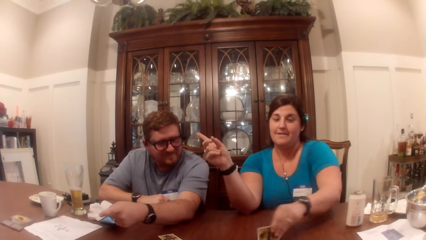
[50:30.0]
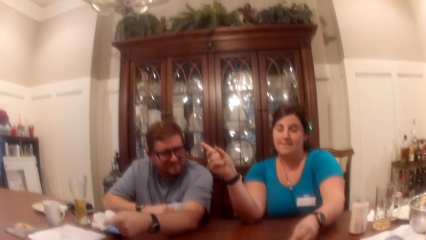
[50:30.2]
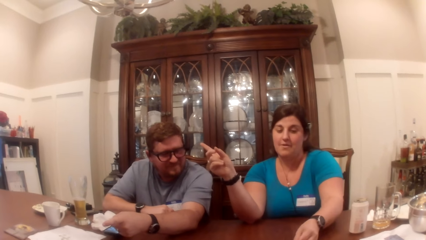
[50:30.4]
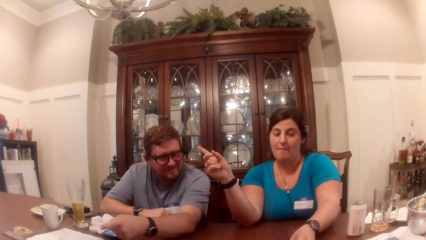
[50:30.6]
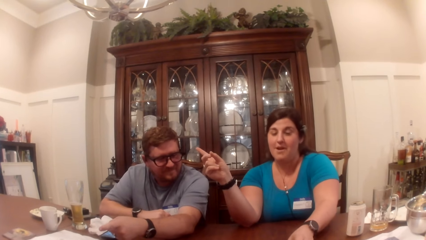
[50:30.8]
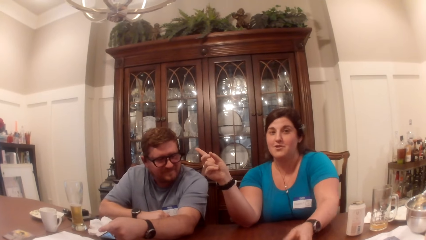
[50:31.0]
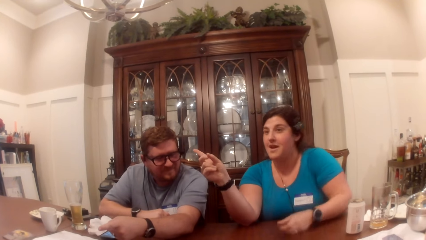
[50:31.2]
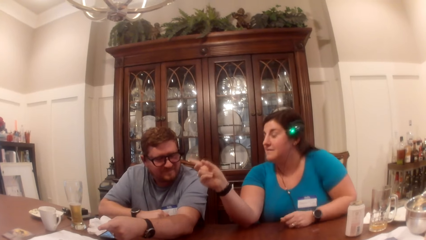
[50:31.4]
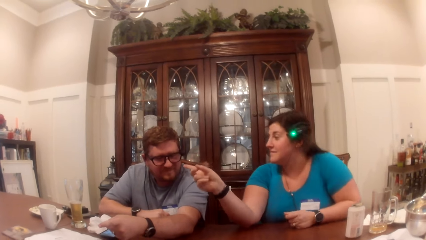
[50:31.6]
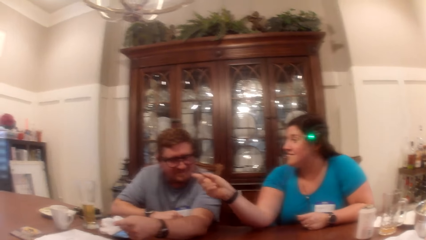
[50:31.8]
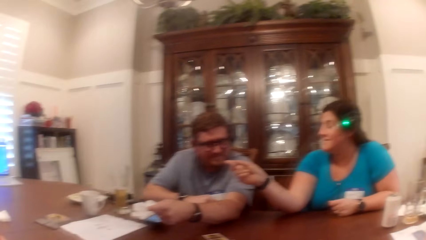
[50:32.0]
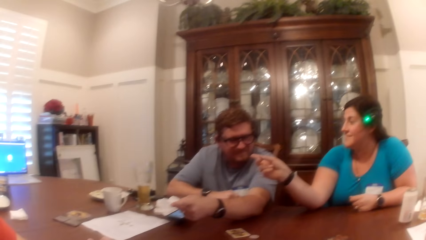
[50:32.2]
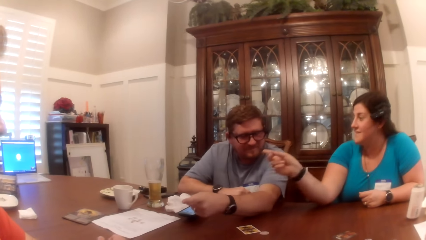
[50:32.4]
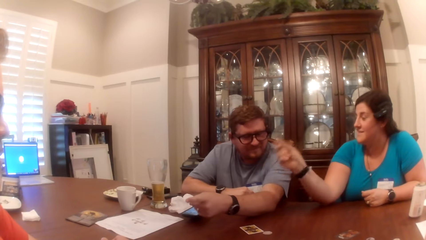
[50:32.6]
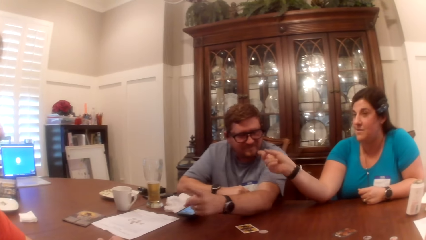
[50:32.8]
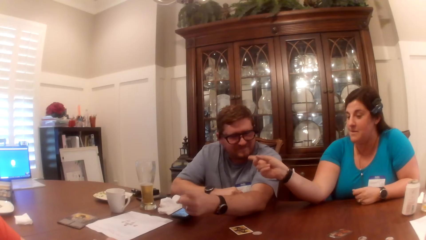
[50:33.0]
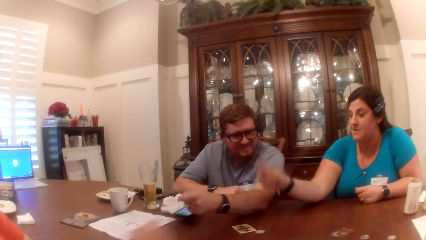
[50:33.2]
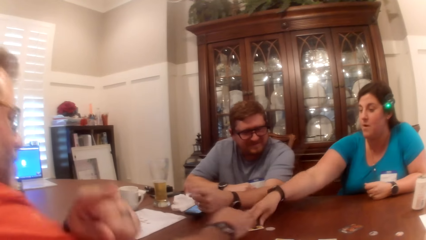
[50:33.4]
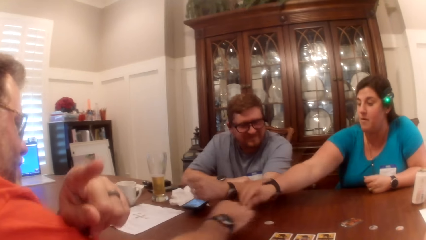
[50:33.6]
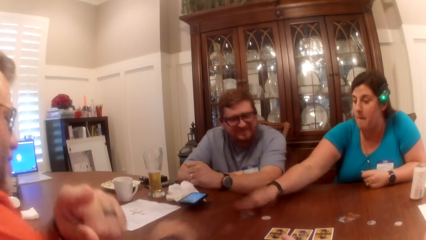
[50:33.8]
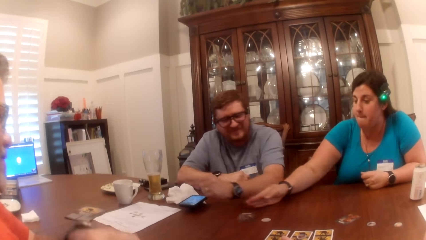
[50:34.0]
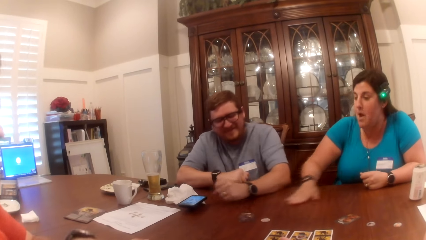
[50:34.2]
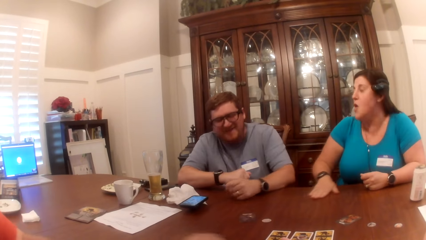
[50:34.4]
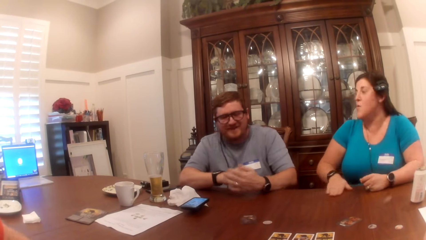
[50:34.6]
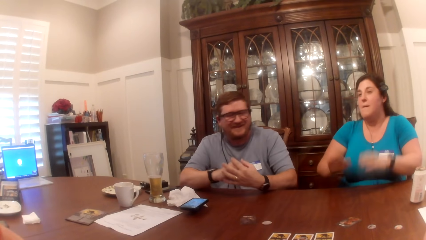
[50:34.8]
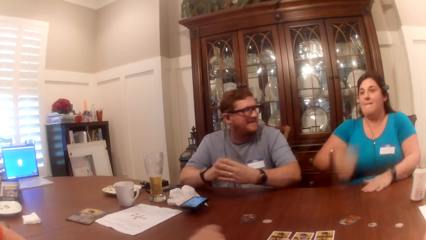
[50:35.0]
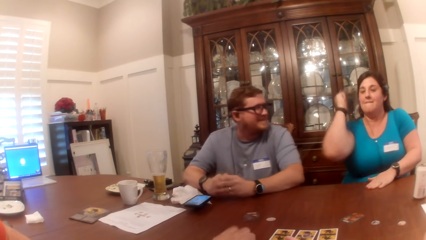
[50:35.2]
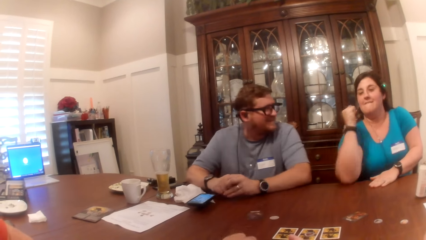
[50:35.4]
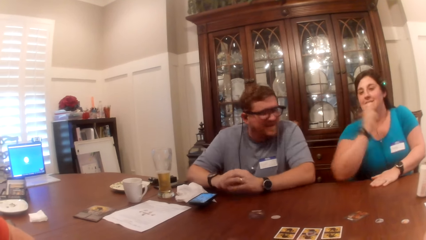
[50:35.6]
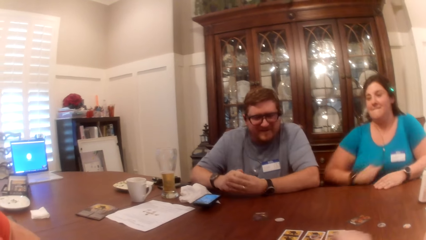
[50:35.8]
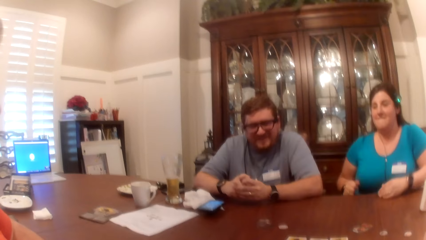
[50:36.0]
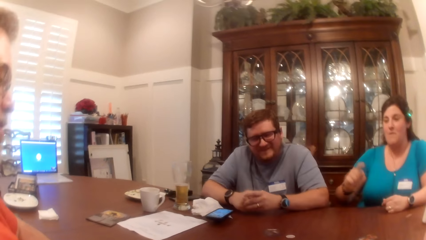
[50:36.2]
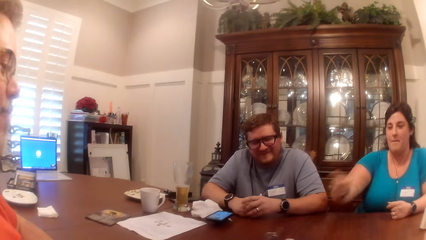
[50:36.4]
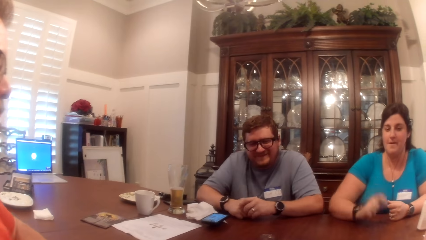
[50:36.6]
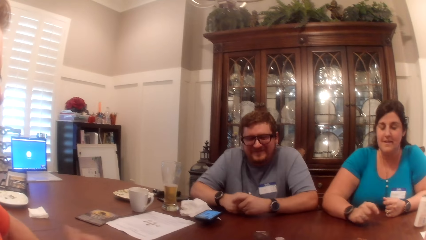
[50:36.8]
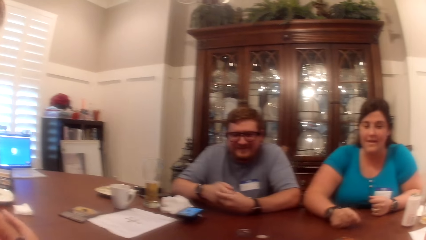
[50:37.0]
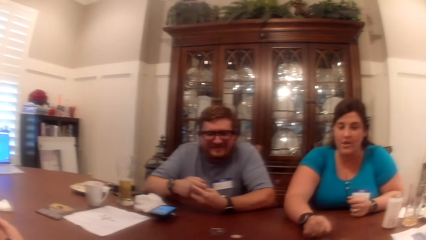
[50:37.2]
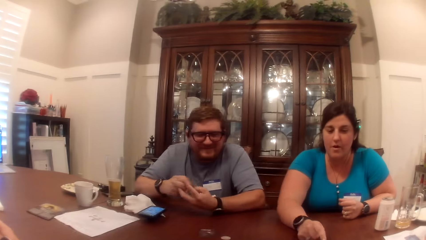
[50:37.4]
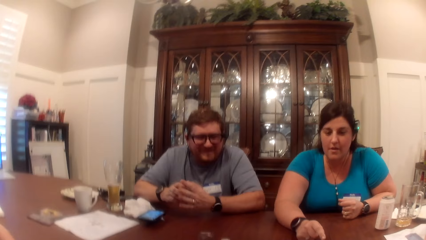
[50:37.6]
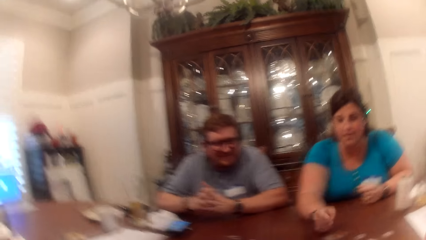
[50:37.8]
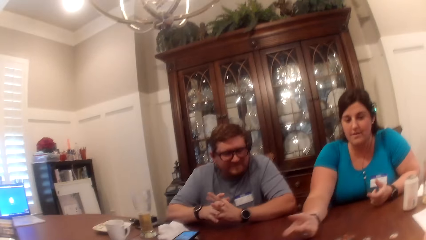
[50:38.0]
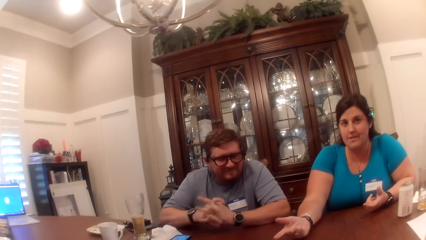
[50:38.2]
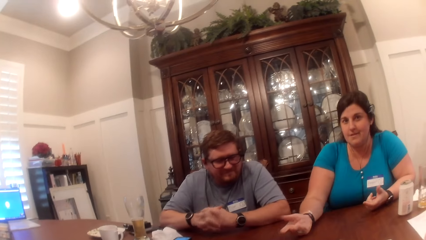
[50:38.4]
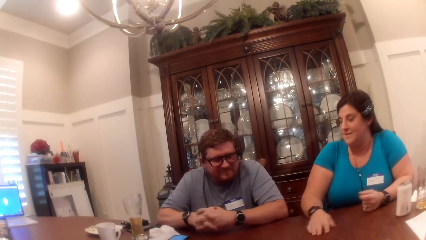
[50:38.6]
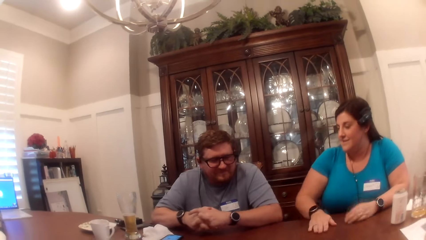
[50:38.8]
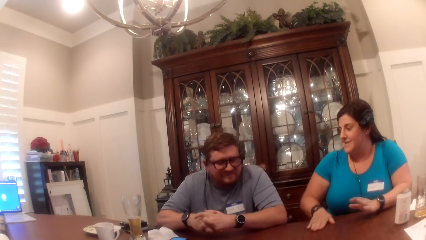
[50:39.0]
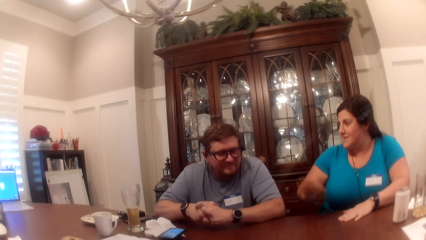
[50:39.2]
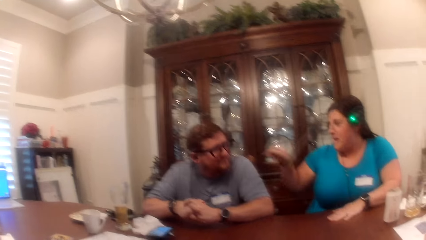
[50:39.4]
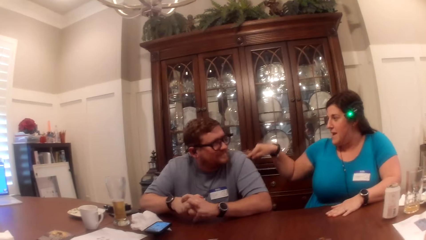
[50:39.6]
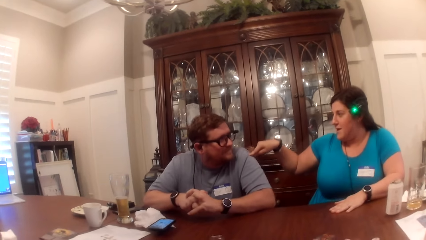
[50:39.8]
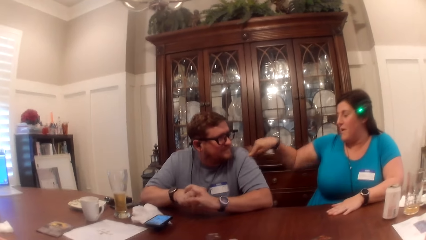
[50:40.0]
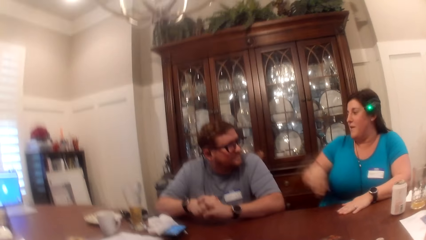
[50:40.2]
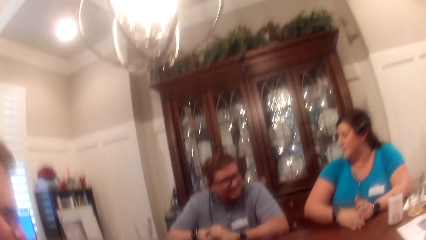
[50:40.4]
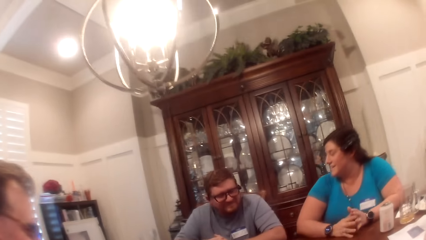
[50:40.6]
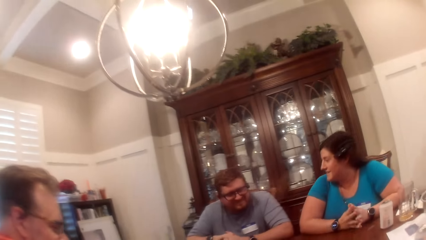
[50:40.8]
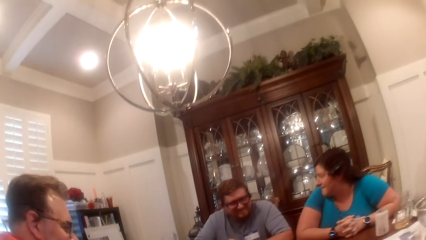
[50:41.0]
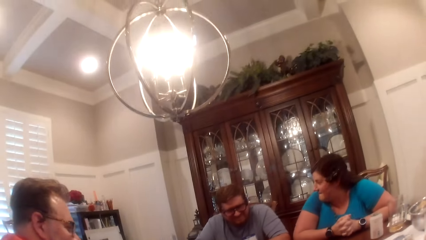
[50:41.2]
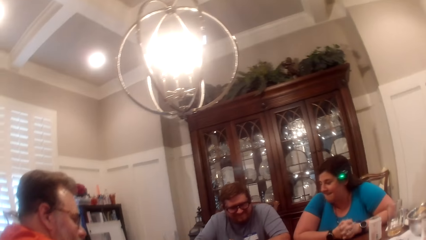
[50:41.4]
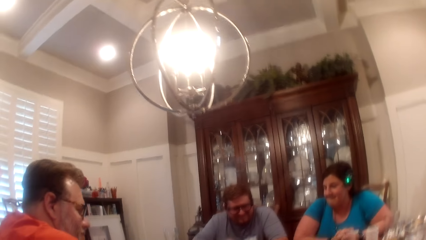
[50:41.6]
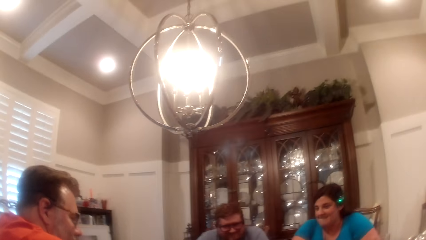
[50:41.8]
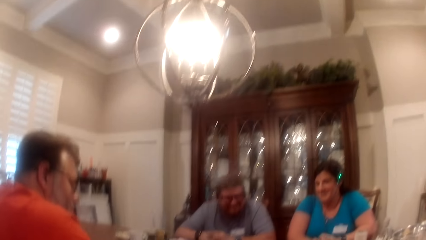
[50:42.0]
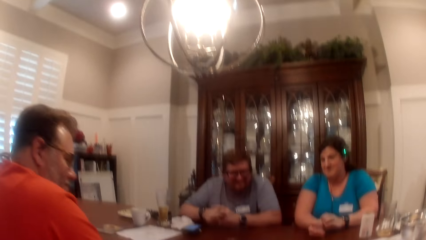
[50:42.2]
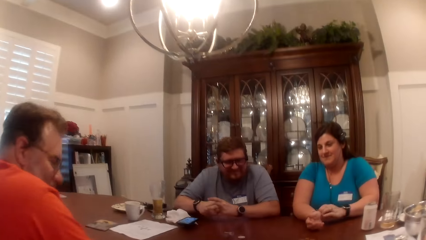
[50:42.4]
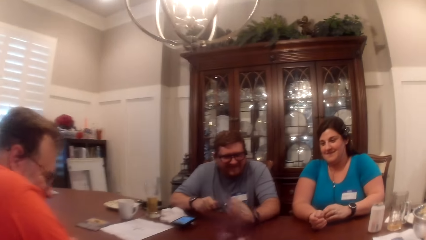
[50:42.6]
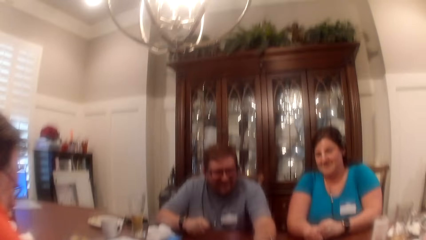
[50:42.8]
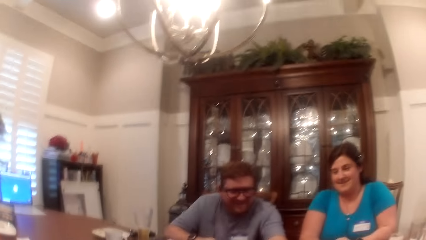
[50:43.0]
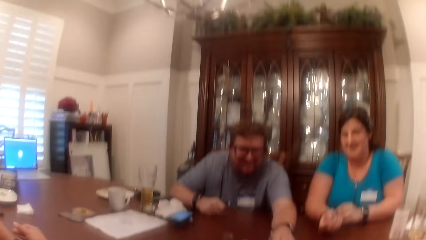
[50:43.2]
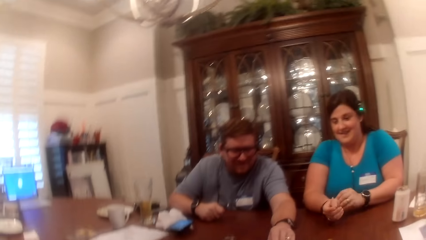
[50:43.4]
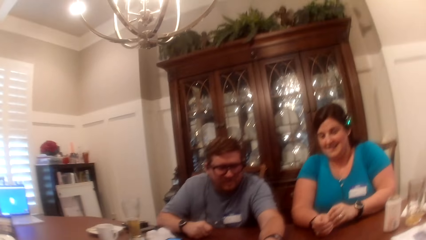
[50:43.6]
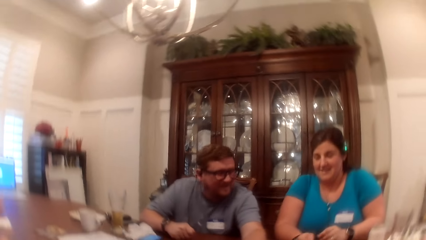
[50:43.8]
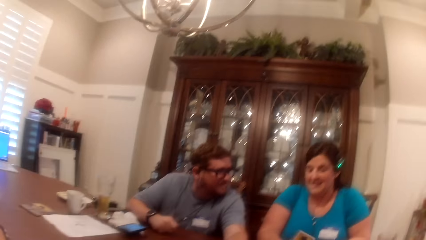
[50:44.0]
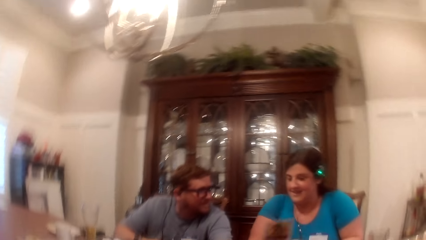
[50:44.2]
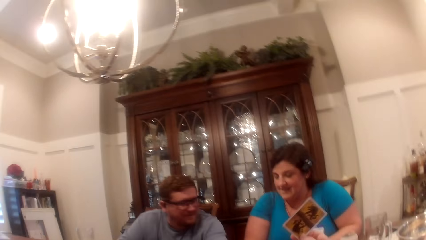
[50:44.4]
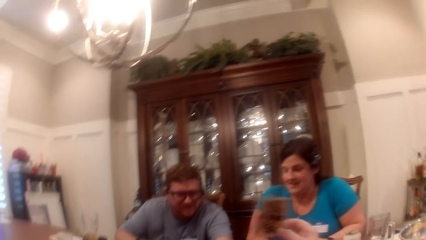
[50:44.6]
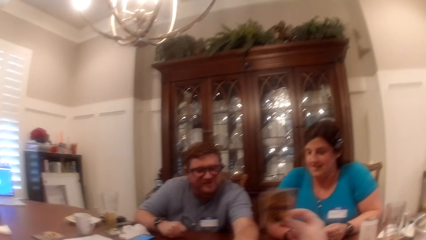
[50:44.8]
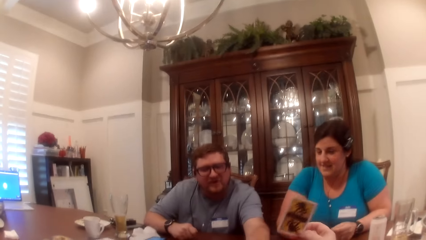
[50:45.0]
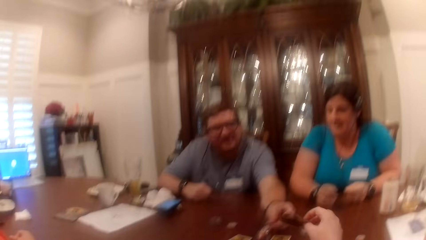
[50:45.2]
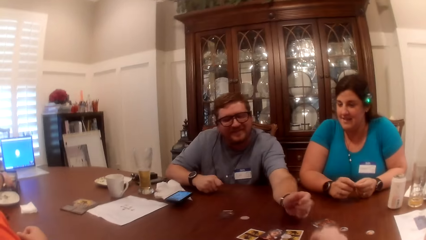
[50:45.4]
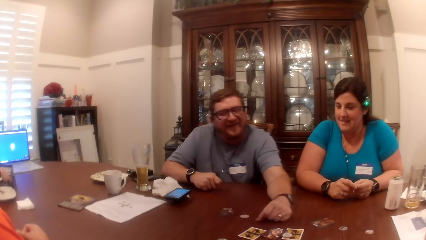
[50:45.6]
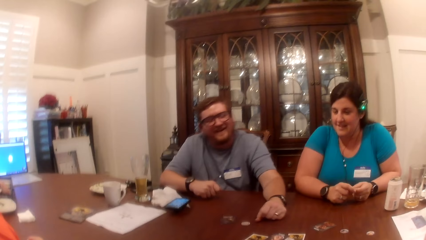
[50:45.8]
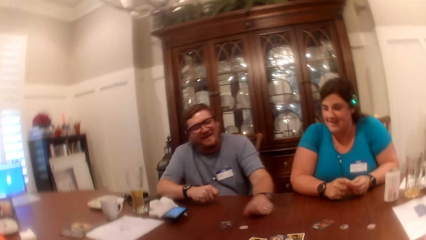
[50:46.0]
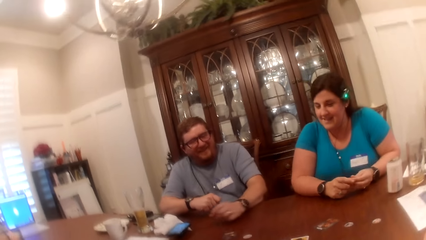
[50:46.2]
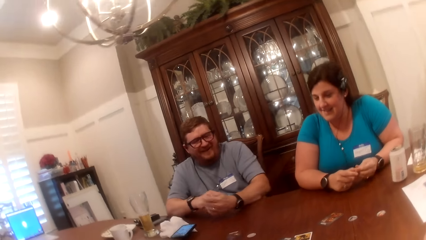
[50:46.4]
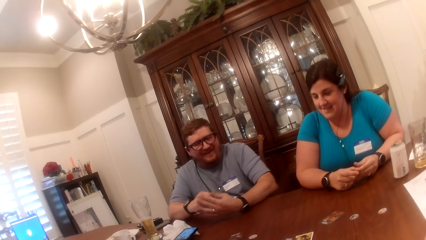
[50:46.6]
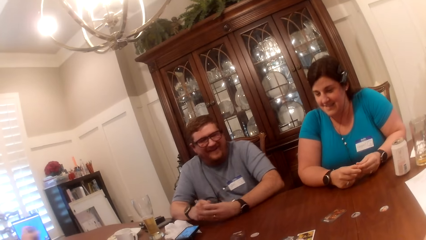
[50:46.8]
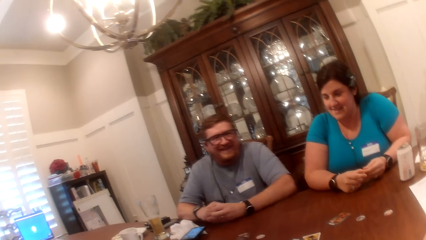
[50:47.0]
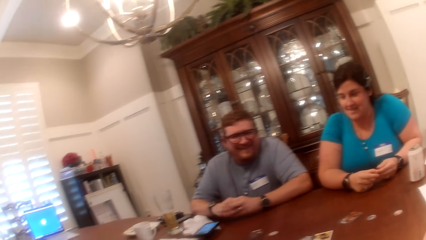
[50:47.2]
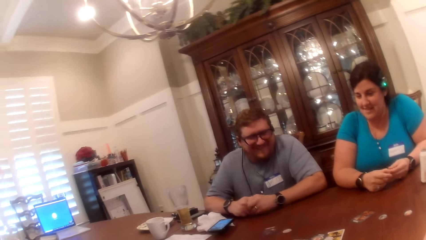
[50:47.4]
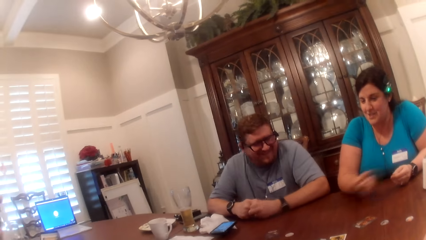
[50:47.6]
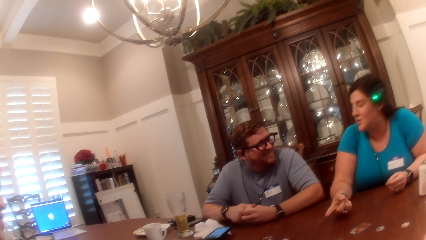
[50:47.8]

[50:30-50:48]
The woman takes a token from the table with her left hand and puts the token on the table. A man takes a token from the table with his right hand. The woman hits the table with her left hand. She hits the table with her left hand again. She hits the table with her right hand. She hits the table with her right elbow. She places her right hand on the table. She hits the table with her right hand. She hits the table with her left hand. She touches another man with her right hand. She places her right hand on the table. The other man gathers cards on the table with his left hand. The camera wearer raises a card with her left hand. She shakes the card. She drops the card on the table.
